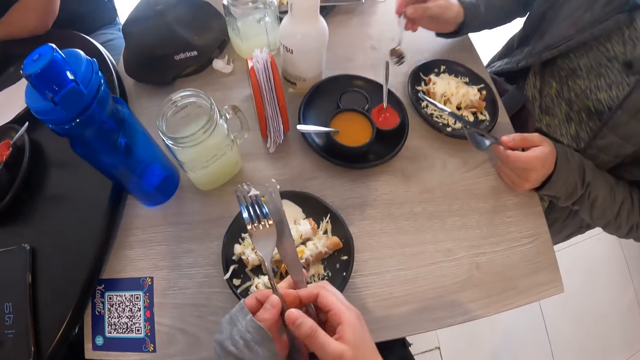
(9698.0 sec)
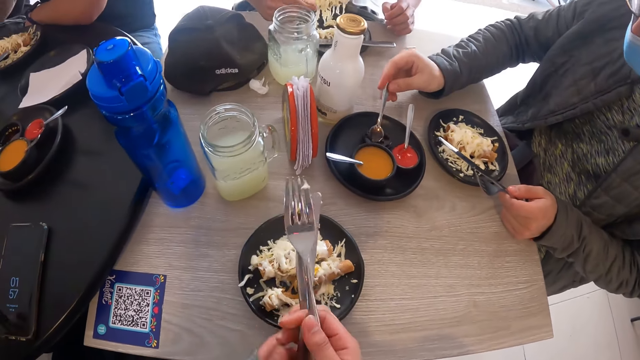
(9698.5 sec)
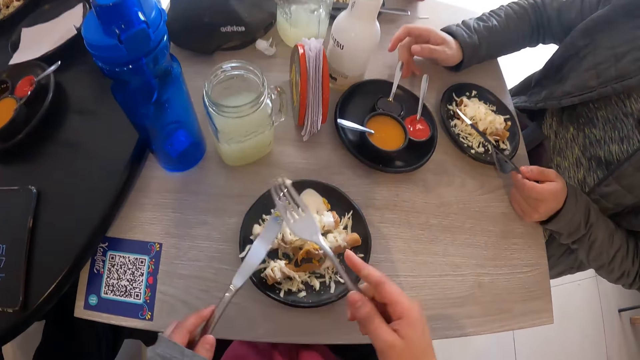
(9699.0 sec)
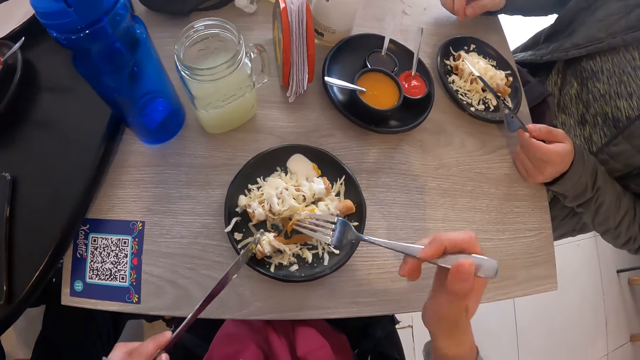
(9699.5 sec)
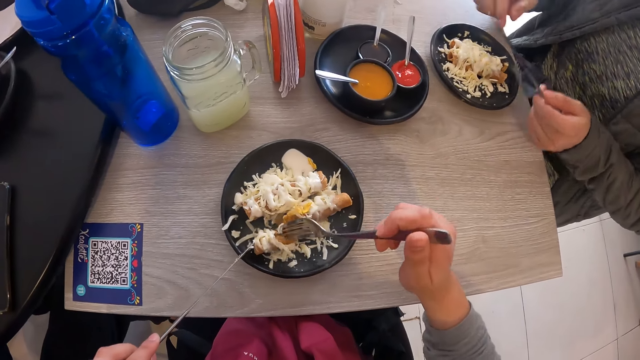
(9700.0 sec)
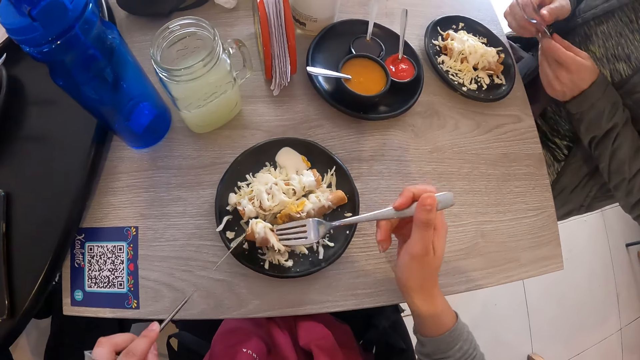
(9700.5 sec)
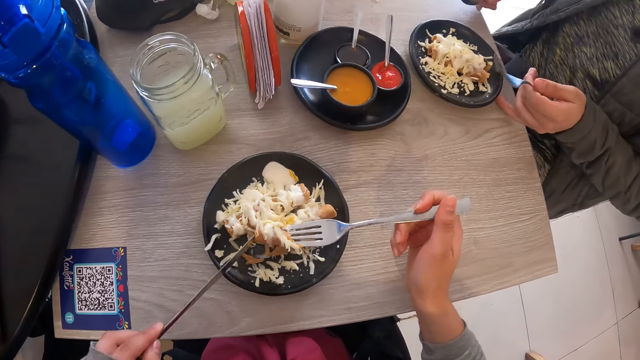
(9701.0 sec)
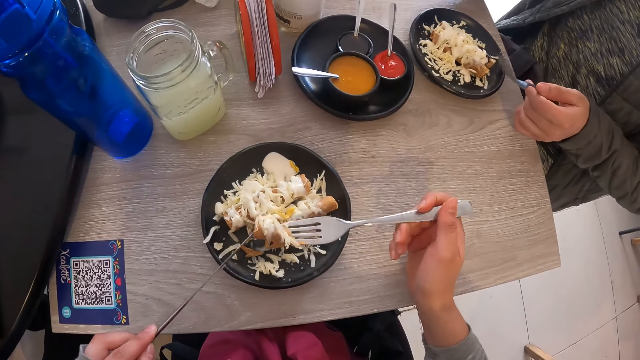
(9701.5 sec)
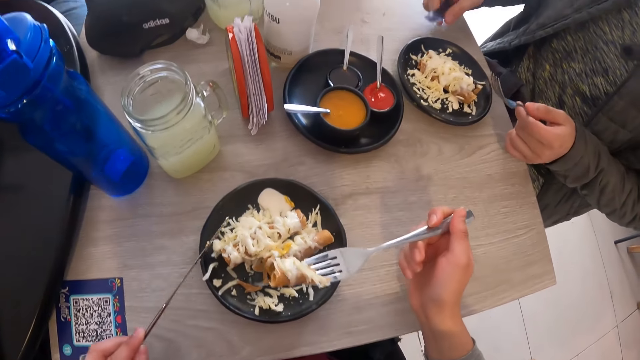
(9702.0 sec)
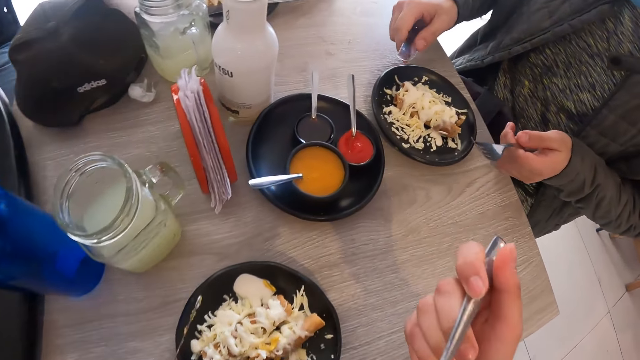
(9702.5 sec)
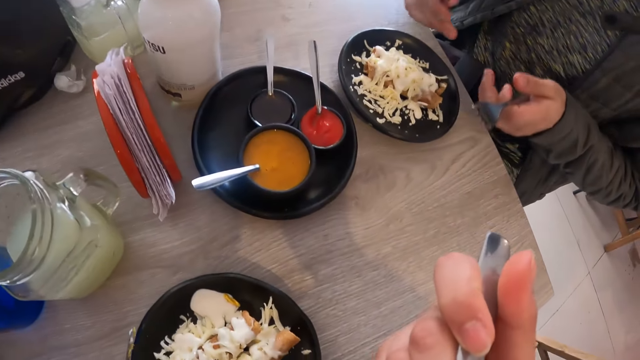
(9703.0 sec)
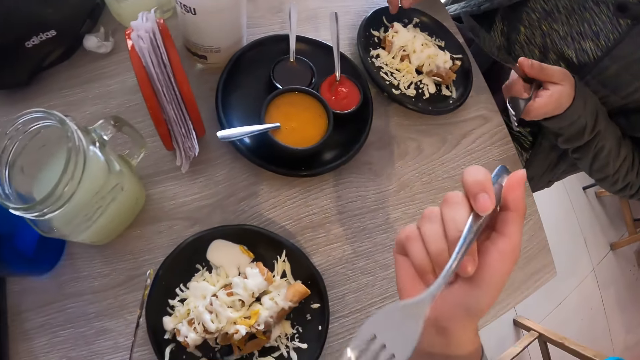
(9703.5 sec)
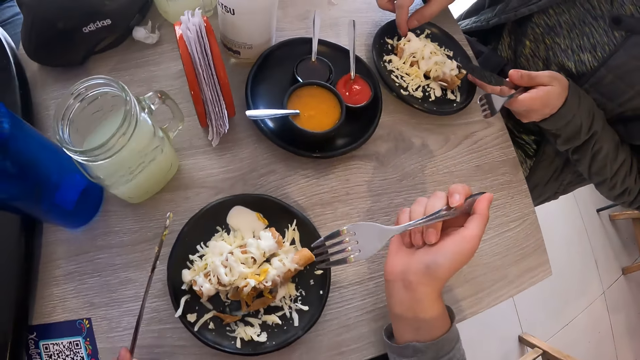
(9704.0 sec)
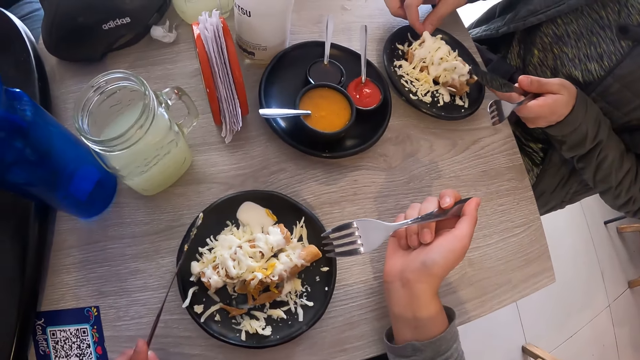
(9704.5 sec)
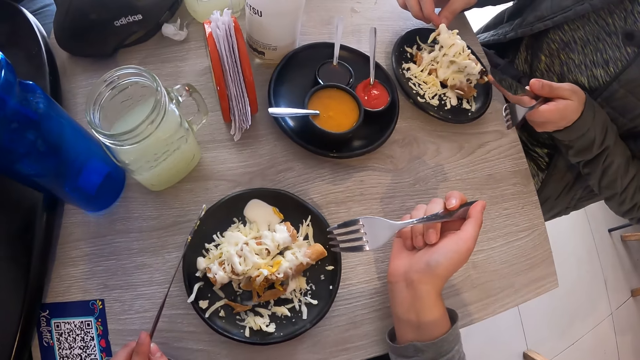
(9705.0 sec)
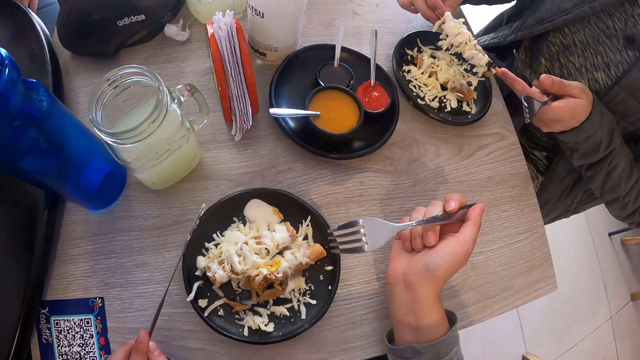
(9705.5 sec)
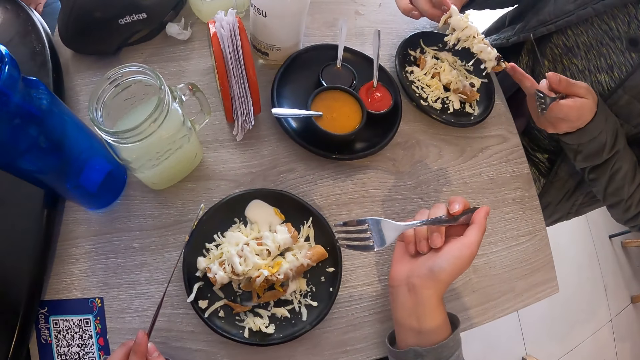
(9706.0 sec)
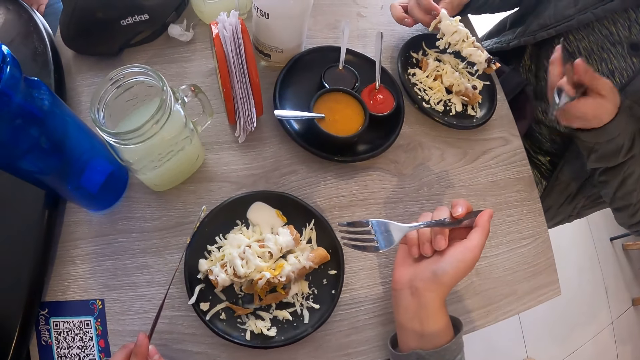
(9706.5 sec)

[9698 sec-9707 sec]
The camera wearer exchanges the dinner knife and the fork in his hands. The man drops the spoon on the soy sauce bowl on the table with his right hand. The camera wearer eats using the fork and the dinner knife. The man passes the knife from his left hand to his right hand. The camera wearer puts the food in his mouth. The man passes the knife from his right hand to his left hand. The camera wearer removes the fork from his mouth. The man eats cheese dog from the plate on the table with his right hand.

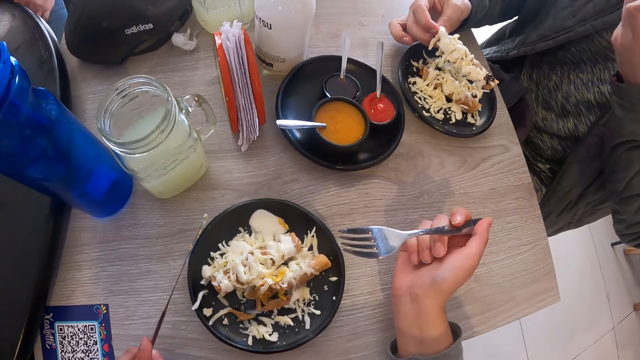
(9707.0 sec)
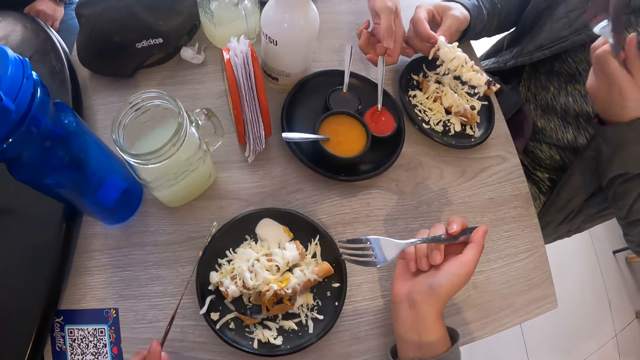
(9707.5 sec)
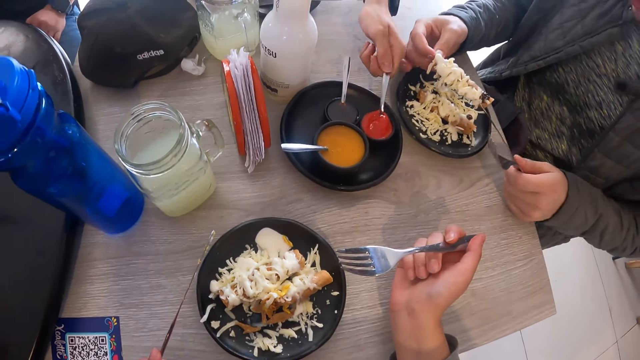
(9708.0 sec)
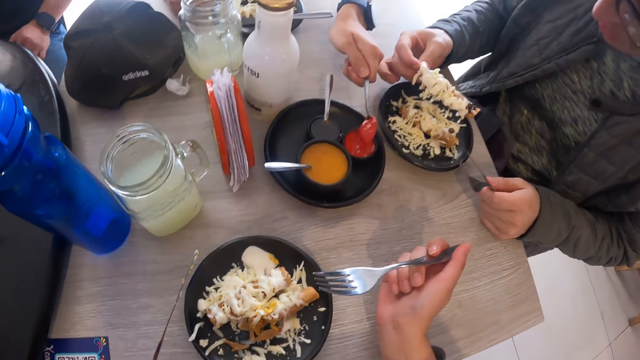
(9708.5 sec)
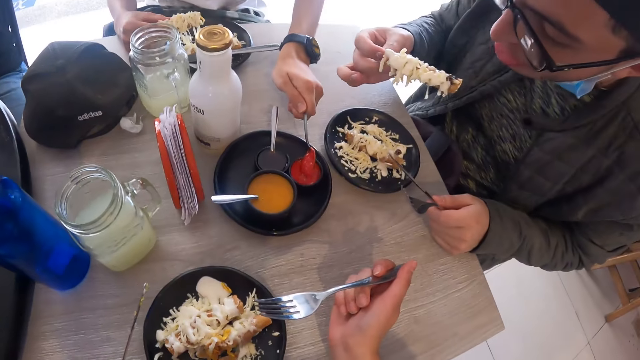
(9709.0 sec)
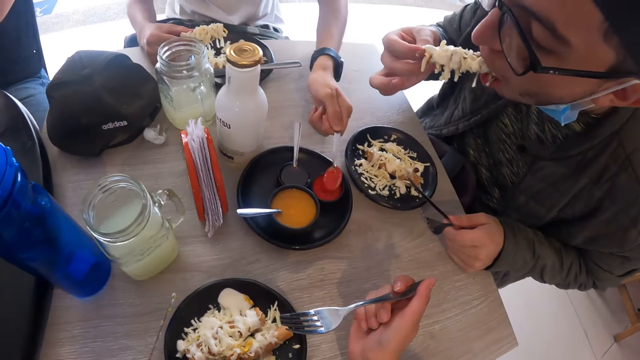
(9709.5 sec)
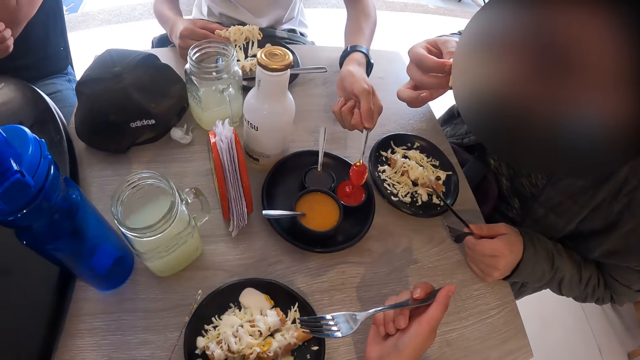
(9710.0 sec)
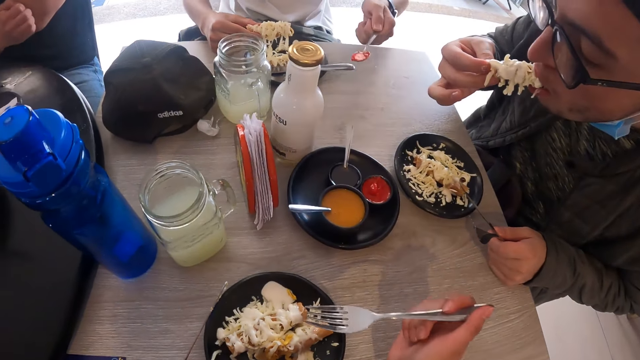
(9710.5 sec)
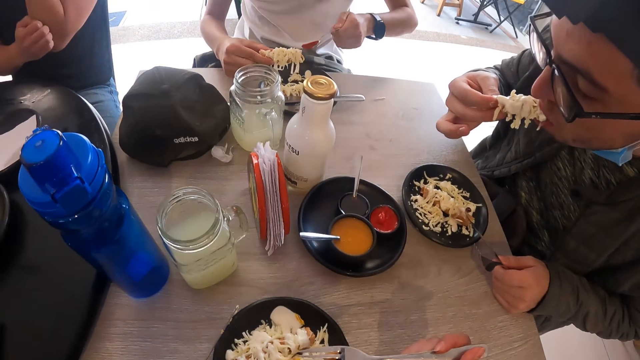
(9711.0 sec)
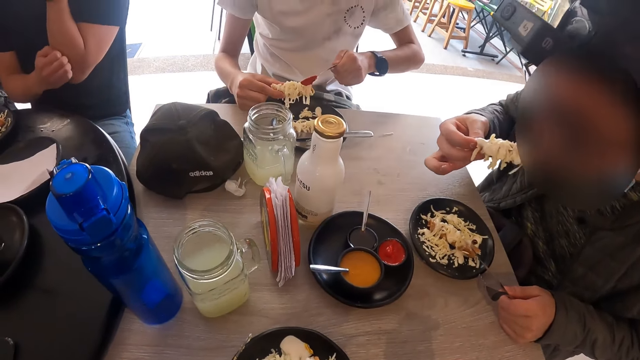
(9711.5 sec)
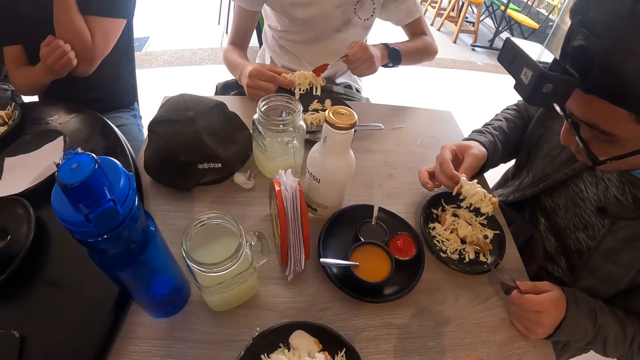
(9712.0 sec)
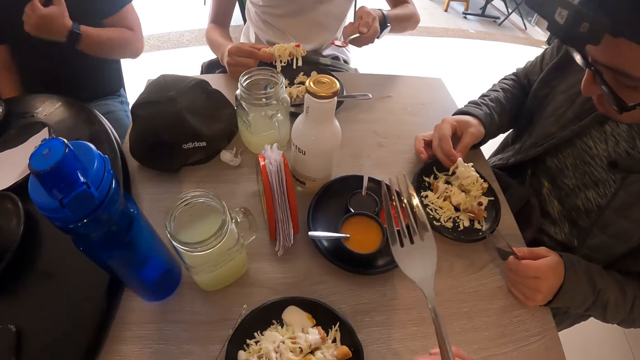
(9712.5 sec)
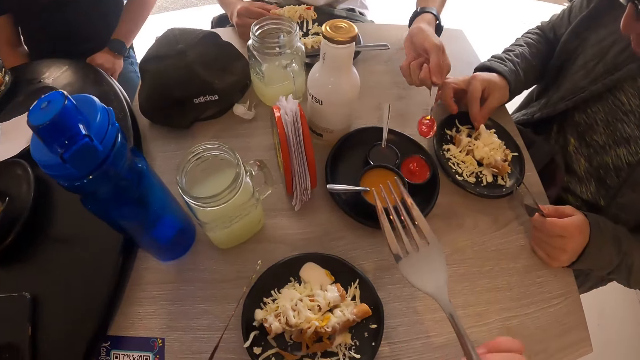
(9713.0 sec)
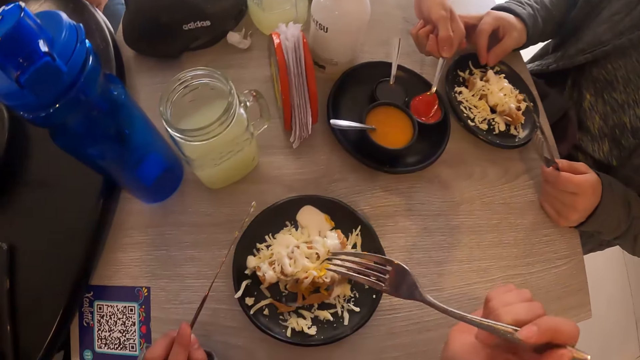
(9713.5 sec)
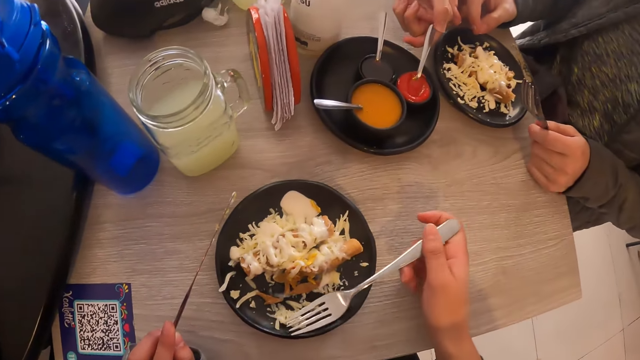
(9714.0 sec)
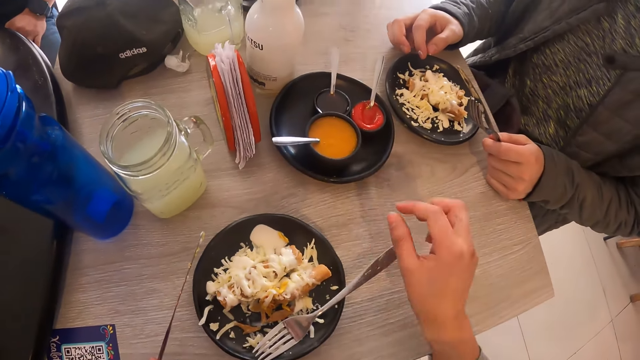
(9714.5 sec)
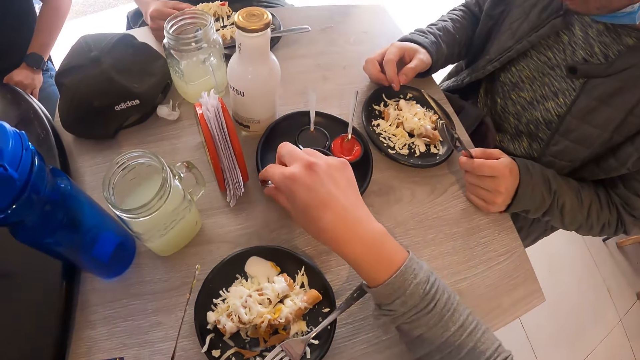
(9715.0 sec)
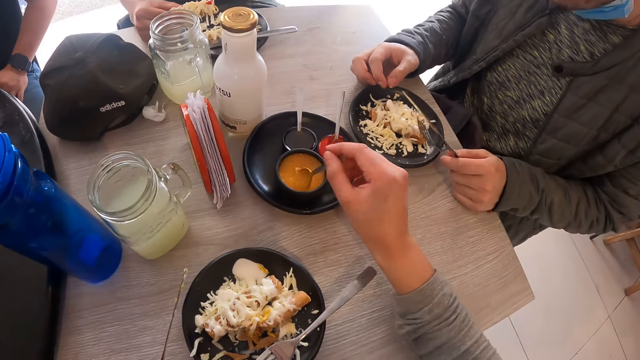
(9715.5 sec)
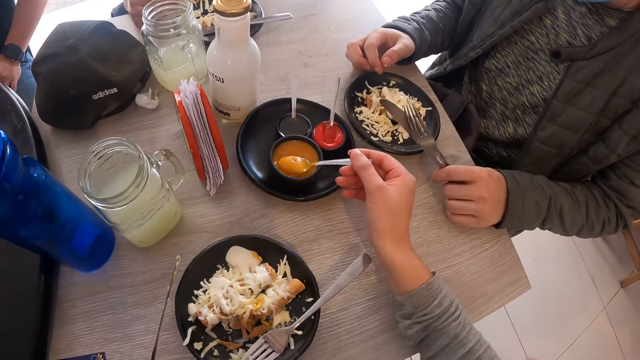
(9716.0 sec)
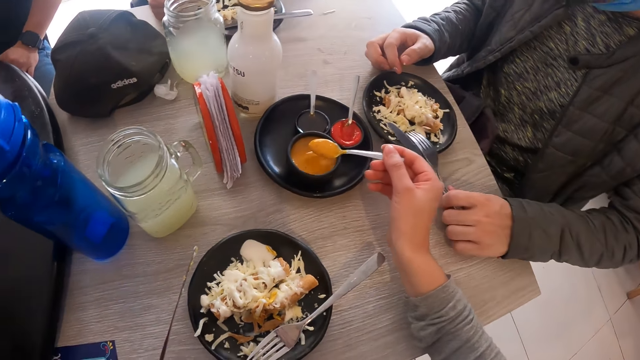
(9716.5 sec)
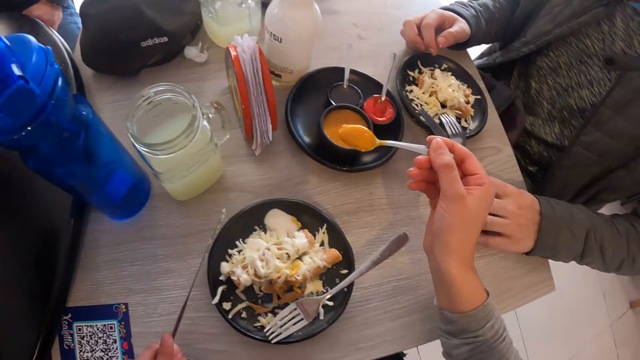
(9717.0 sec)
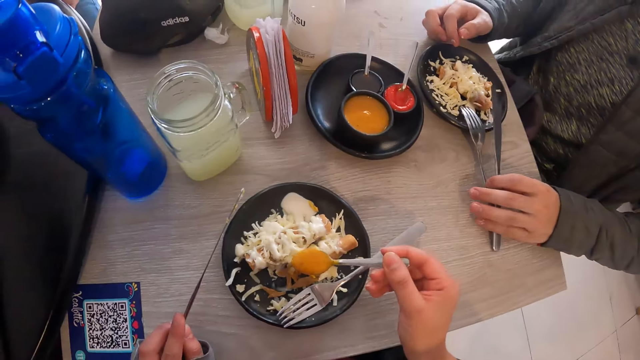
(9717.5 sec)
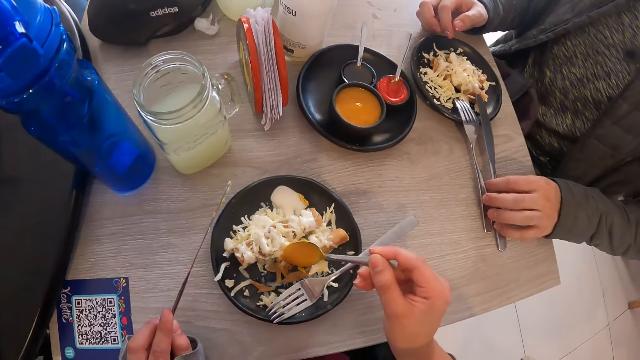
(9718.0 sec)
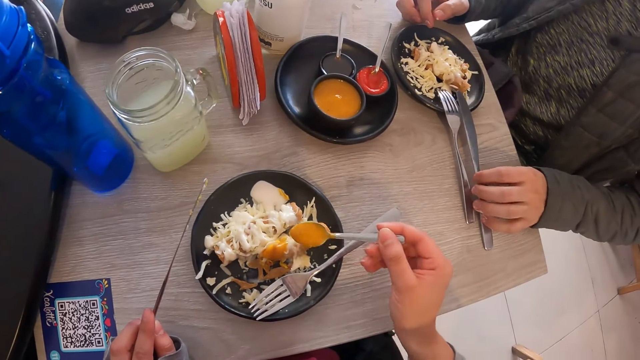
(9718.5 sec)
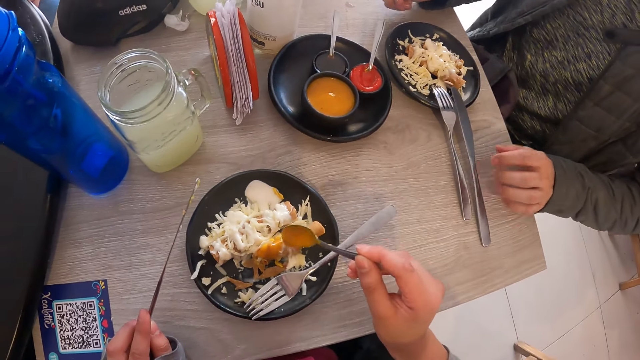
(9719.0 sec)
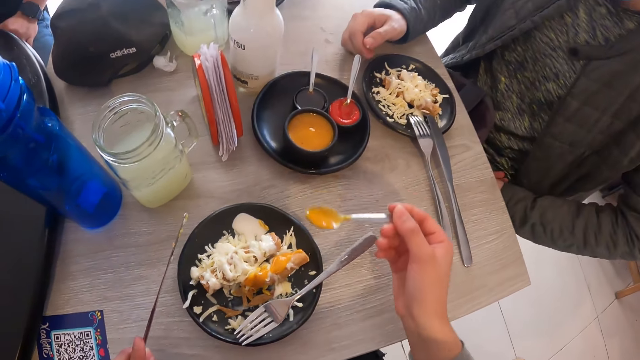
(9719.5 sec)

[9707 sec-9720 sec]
A man collects ketchup from the ketchup bowl on the table with a spoon in his left hand. The man puts ketchup on the plate of cheese dog with the spoon in his left hand. The camera wearer raises the fork. The man drops the spoon on the ketchup bowl on the table with his left hand. The camera wearer drops the fork on the plate. He collects mustard from a mustard bowl on the table with a spoon in his right hand. Another man drops the spoon and knife at the edge of the plate on the table with his left hand. The camera wearer pours the mustard on the plate of cheese dog with the spoon in his right hand.
